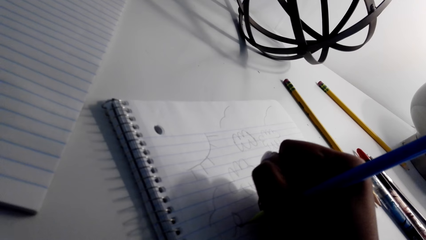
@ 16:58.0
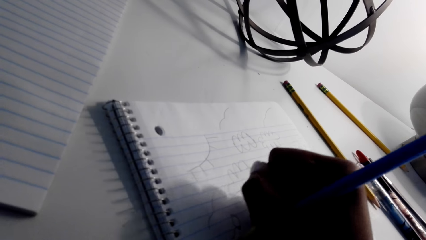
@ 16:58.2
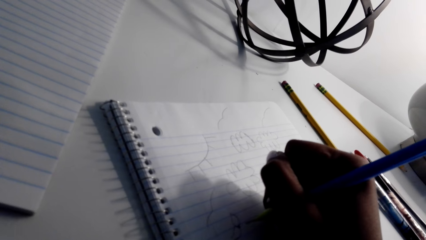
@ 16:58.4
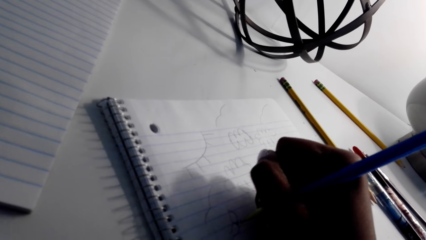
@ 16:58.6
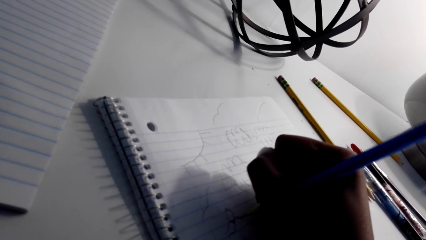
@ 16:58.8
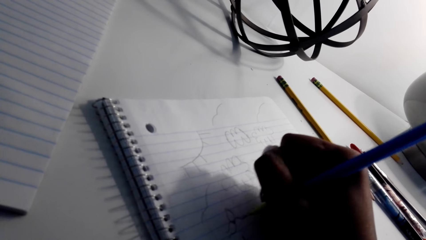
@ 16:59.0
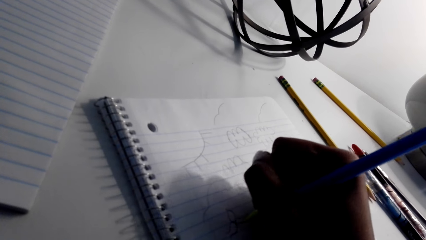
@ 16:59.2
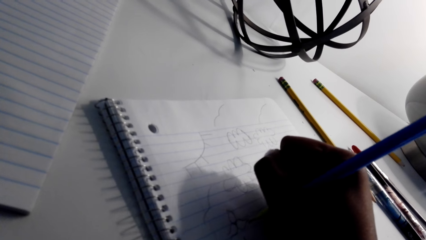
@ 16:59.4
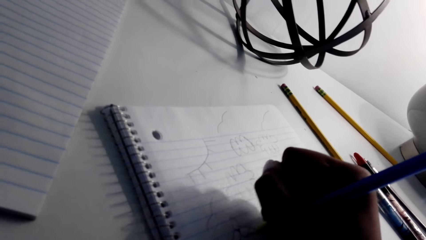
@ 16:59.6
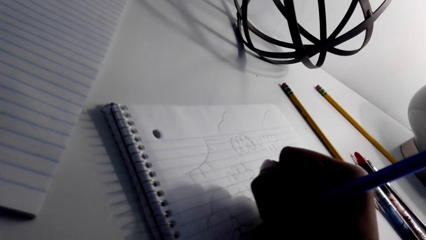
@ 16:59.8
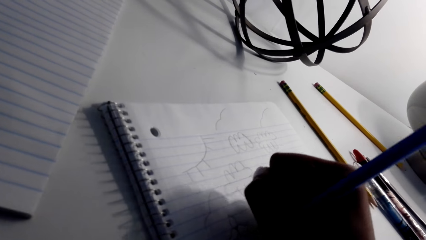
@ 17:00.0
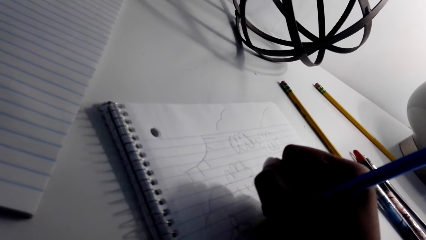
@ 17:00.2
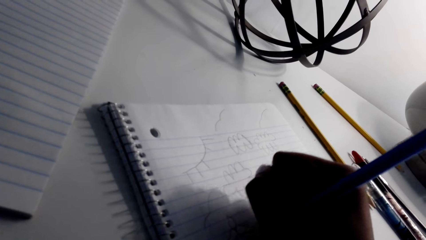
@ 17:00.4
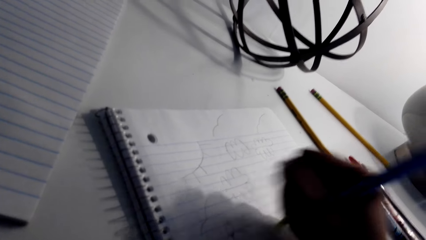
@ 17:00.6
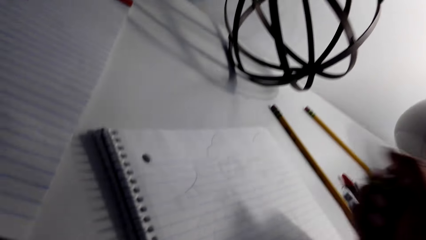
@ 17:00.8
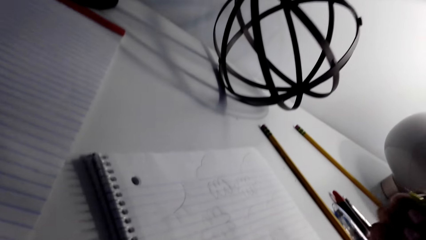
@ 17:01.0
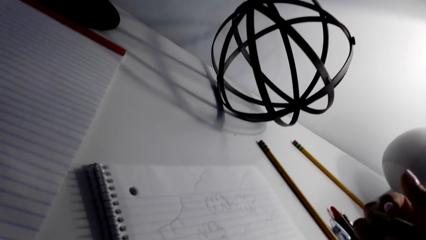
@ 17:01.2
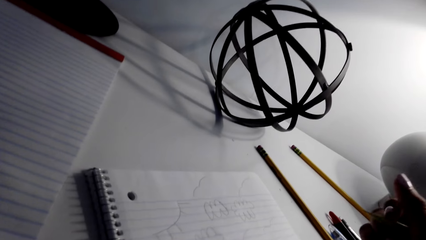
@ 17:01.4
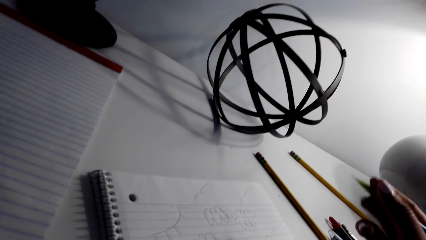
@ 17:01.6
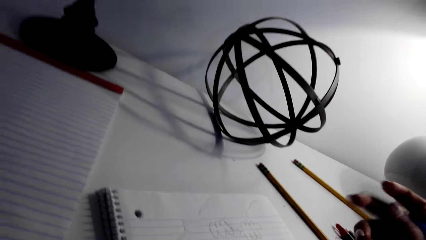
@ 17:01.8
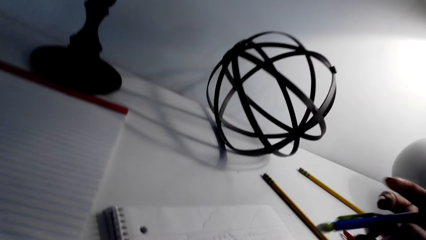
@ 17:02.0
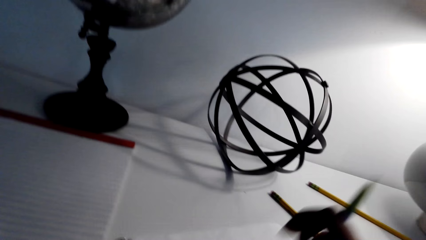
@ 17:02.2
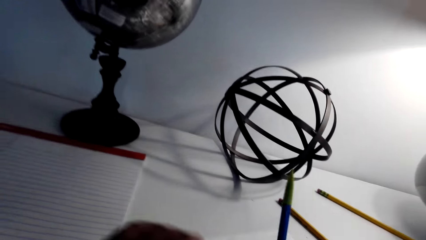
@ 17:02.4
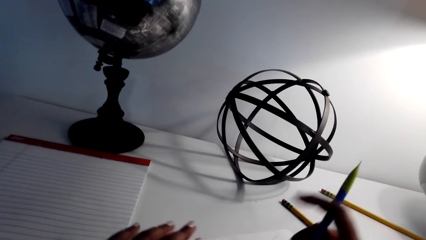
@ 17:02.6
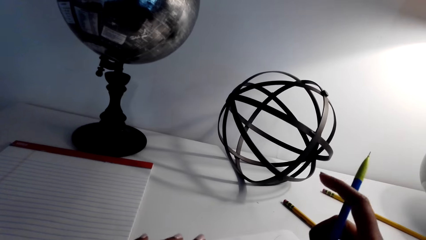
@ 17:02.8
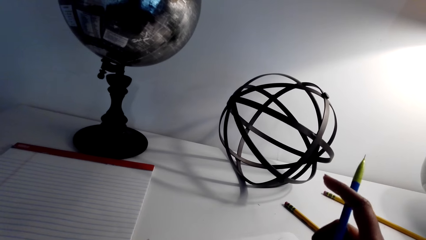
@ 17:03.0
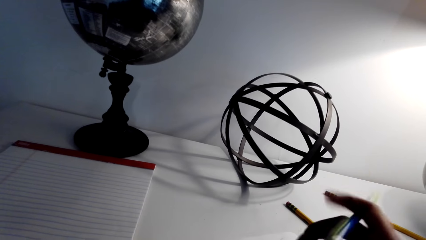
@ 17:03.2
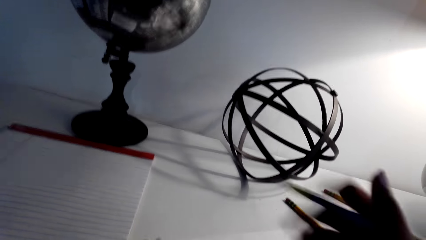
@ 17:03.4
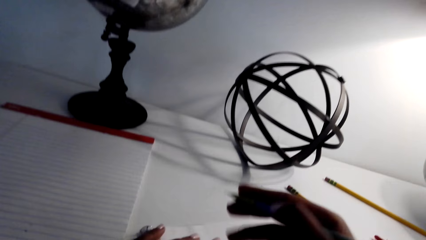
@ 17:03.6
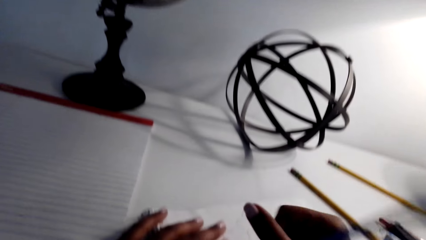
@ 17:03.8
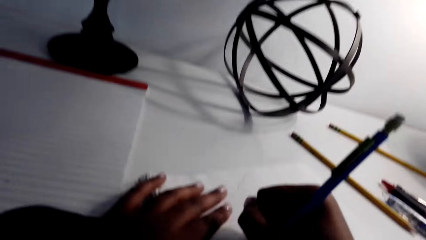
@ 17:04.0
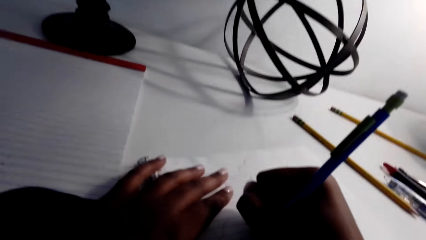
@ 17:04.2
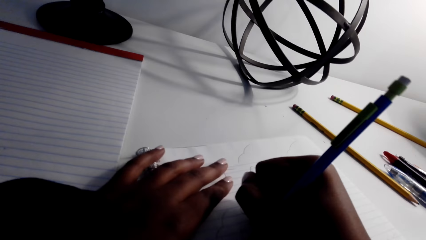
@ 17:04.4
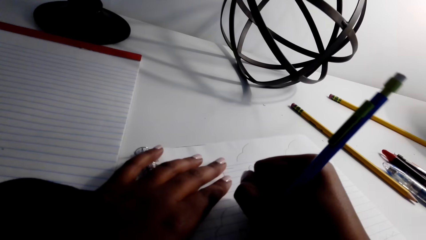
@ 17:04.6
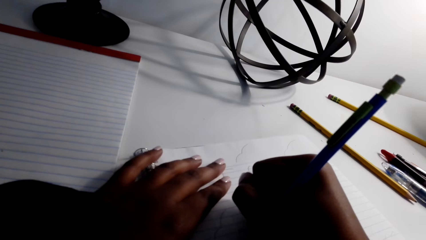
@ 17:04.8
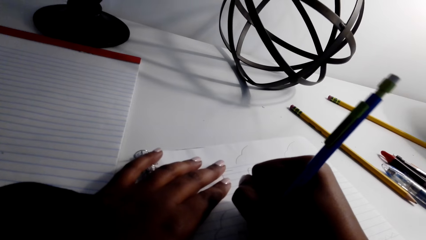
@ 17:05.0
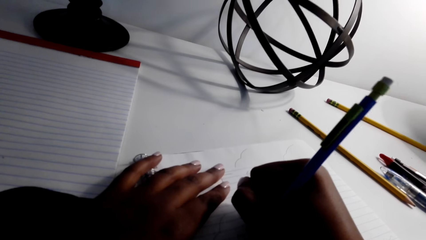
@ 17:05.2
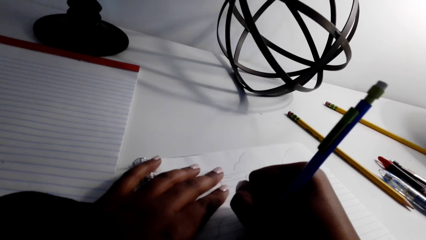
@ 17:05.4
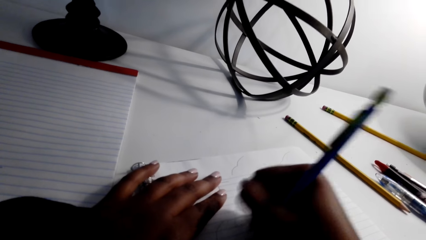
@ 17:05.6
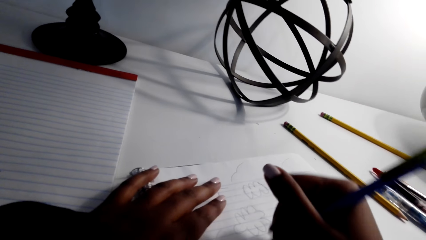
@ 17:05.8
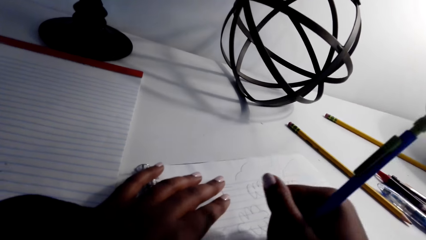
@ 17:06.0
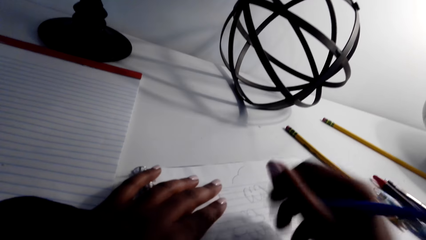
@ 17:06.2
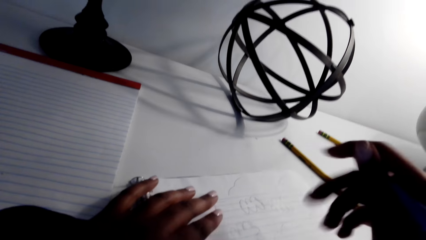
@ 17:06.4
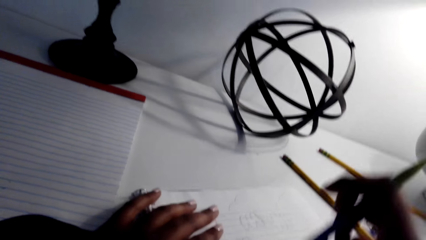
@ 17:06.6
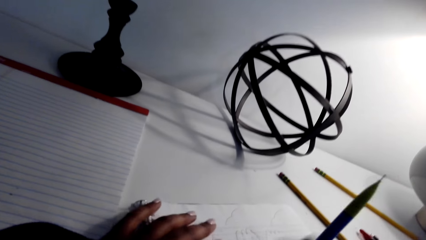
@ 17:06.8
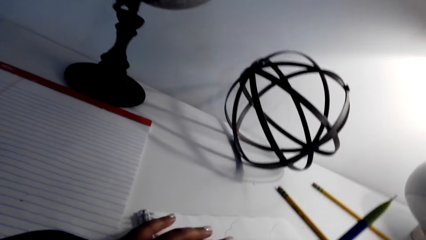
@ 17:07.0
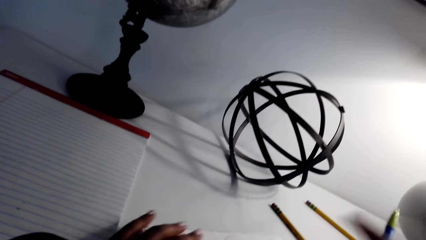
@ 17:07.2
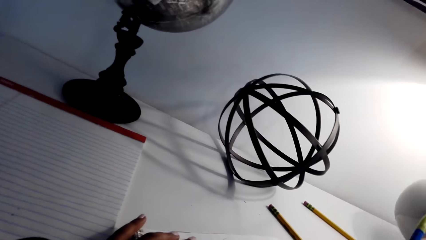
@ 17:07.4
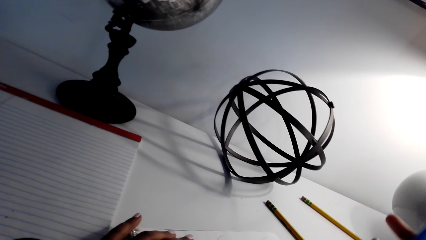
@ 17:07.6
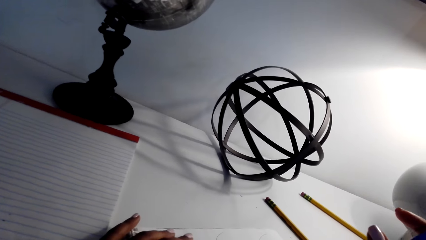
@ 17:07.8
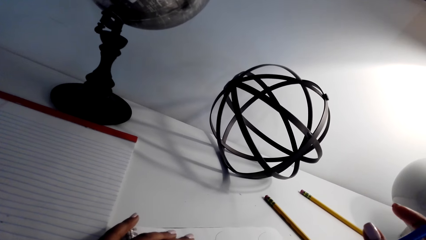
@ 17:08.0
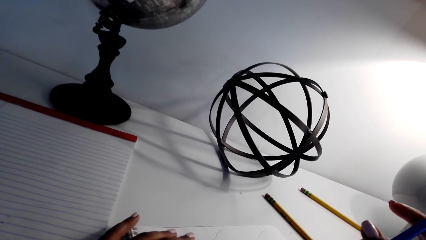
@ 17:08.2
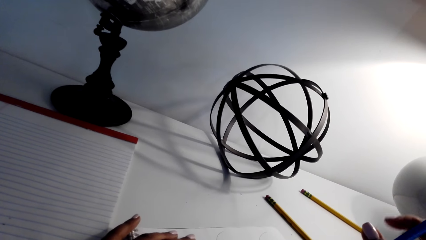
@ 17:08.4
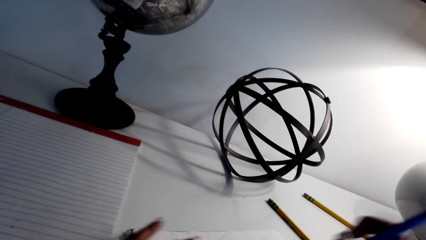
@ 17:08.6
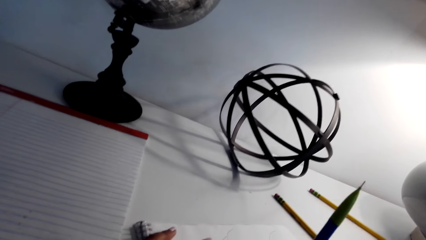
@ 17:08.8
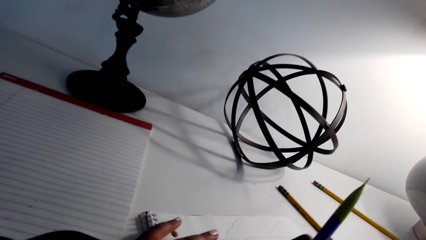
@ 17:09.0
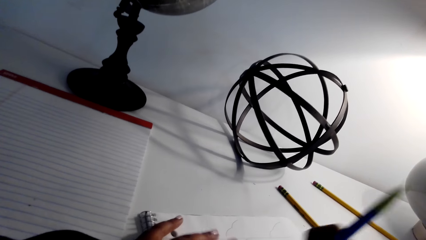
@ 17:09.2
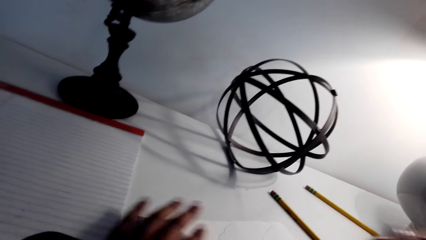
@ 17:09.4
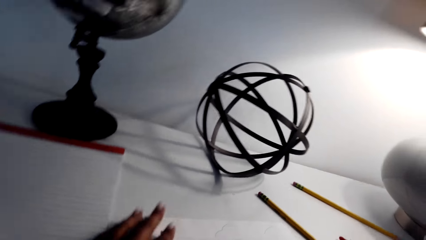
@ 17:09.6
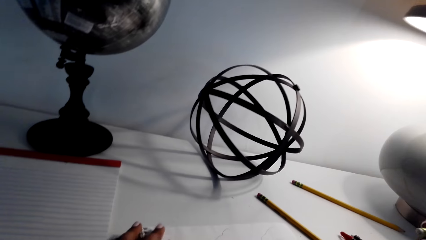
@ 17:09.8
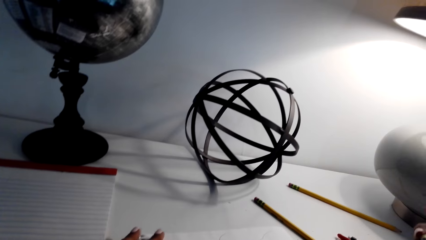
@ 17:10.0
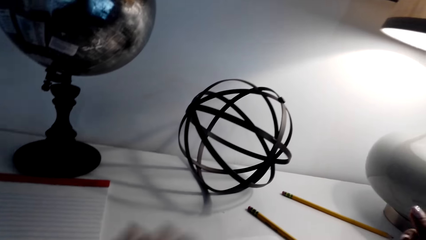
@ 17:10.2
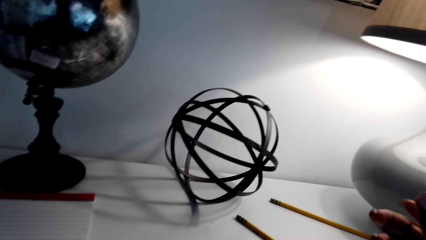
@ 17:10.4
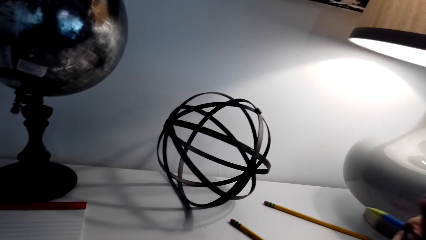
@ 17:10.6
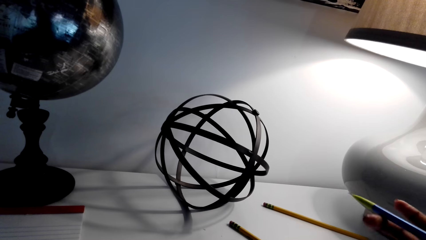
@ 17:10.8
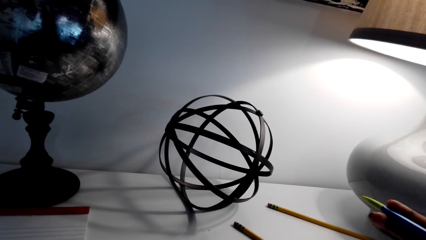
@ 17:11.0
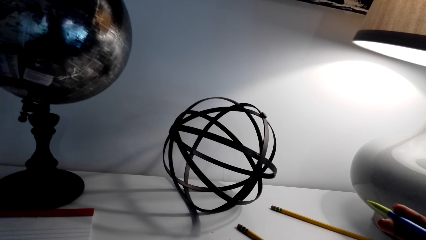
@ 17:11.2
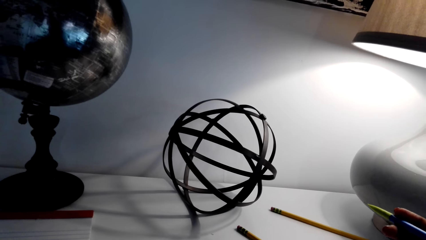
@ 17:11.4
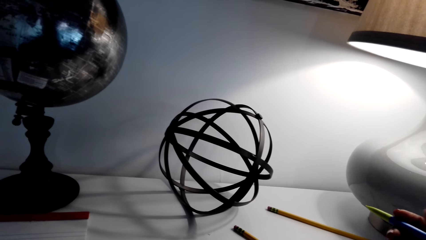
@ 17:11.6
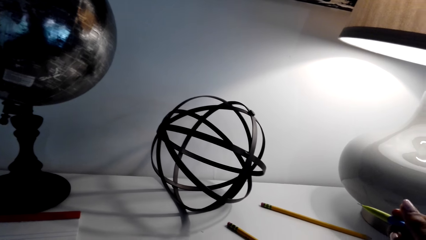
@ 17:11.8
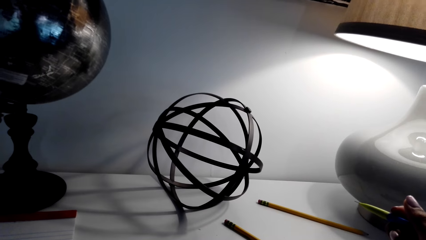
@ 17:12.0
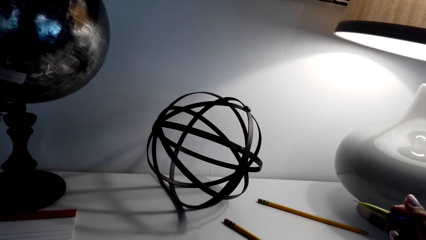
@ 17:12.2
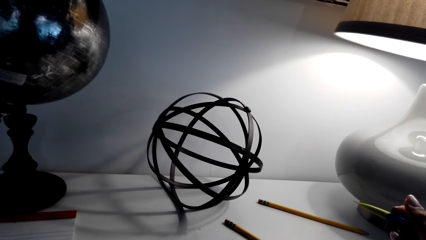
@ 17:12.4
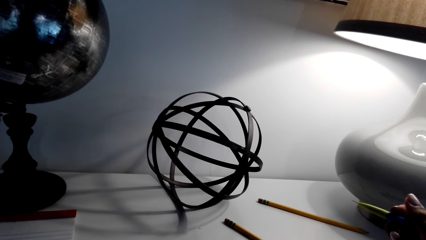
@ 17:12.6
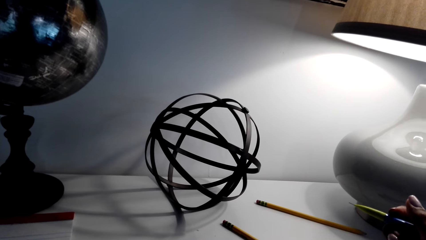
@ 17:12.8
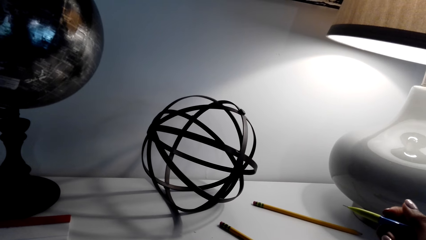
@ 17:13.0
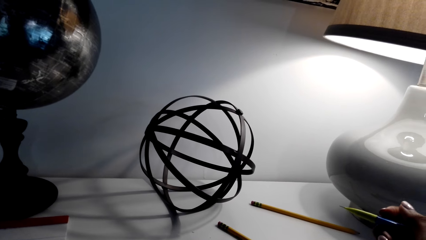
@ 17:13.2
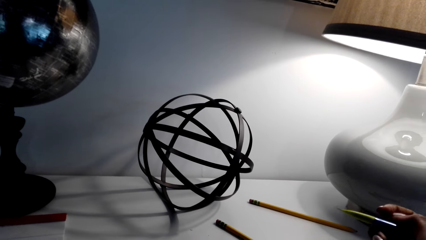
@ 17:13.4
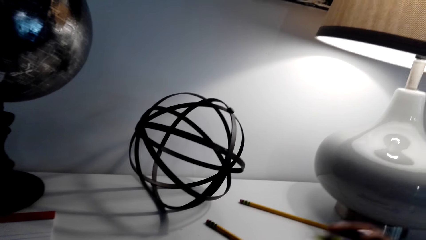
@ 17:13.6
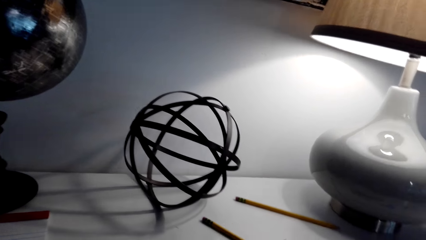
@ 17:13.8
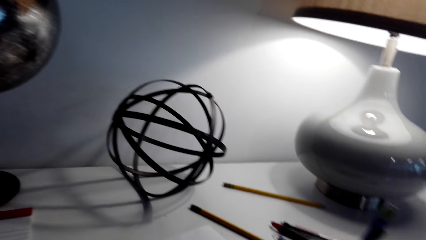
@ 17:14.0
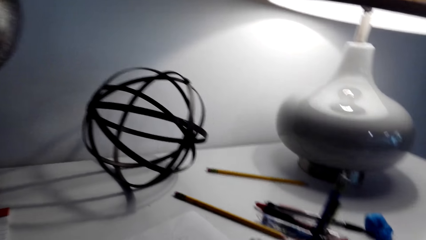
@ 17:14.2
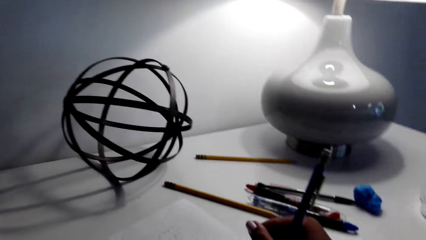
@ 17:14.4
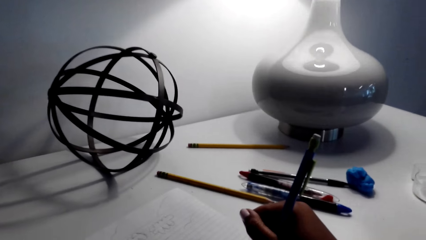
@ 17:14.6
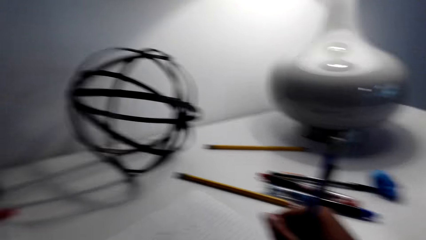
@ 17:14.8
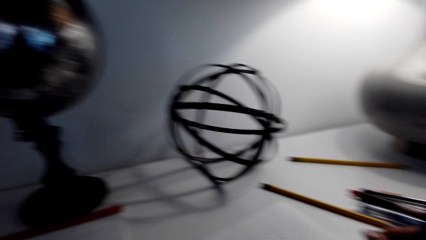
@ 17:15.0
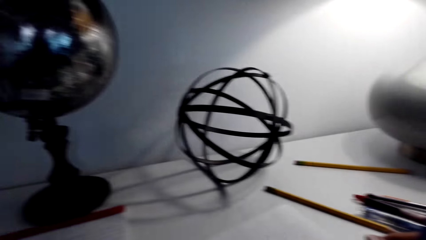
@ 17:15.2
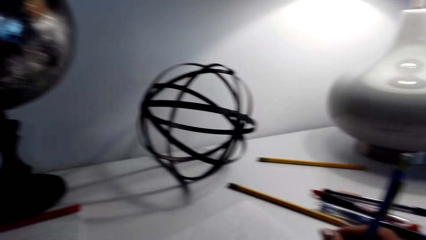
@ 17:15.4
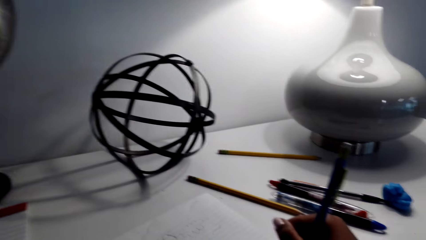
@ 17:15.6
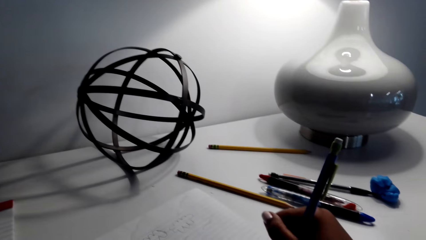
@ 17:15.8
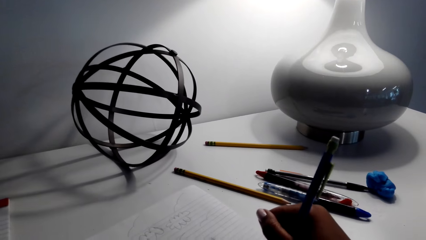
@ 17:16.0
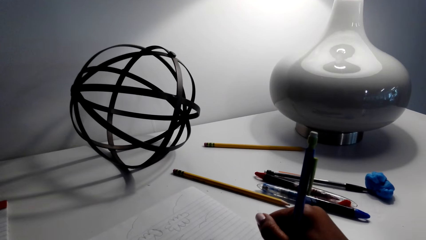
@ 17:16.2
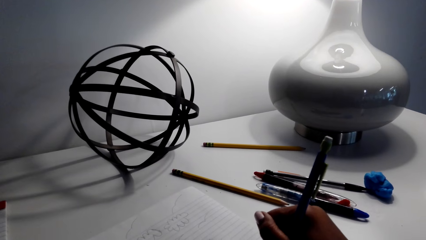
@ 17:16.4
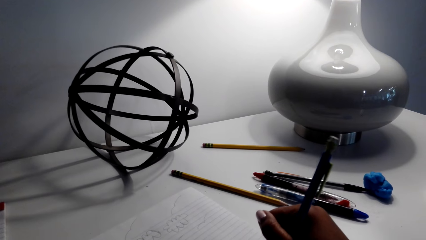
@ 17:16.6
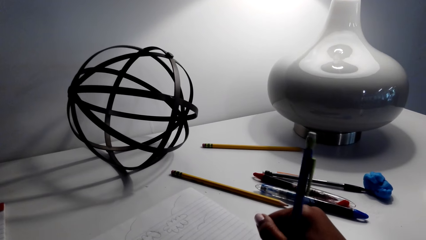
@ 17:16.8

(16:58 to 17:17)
The camera wearer adjusts the pen or pencil. They rub a drawing on a paper. They draw on the paper with the pencil. They rub the drawing on the paper. They adjust the pen. They turn the pencil. They draw on the paper with the pencil.
